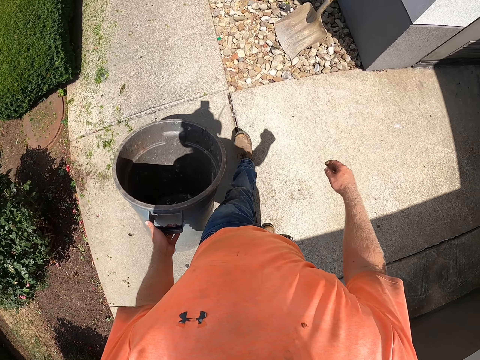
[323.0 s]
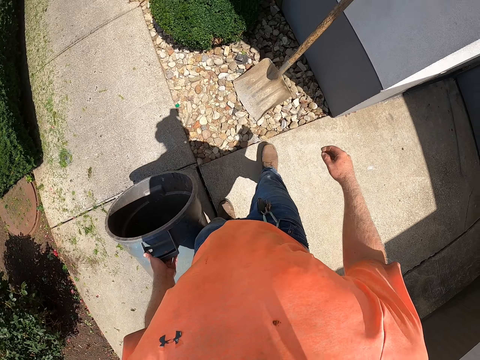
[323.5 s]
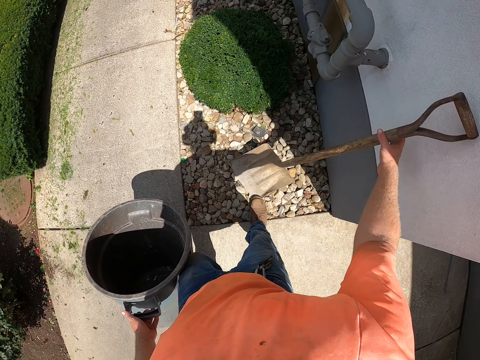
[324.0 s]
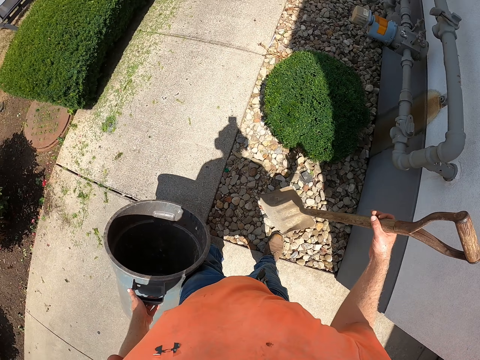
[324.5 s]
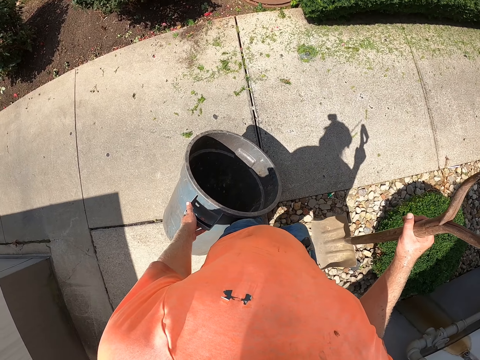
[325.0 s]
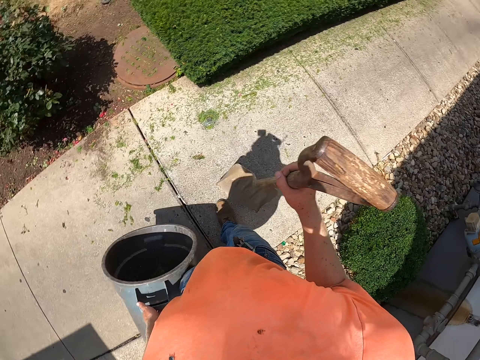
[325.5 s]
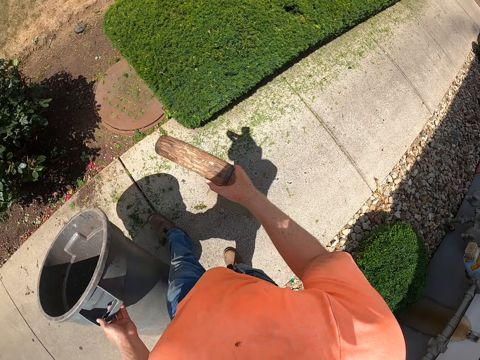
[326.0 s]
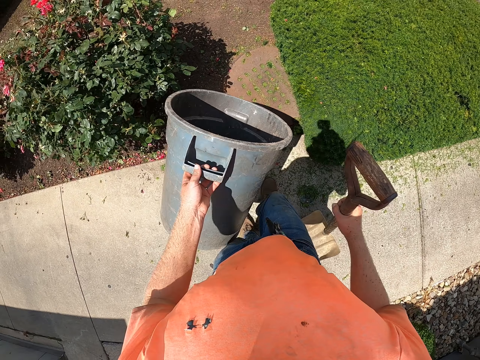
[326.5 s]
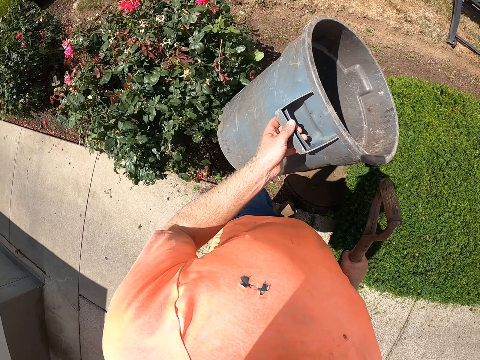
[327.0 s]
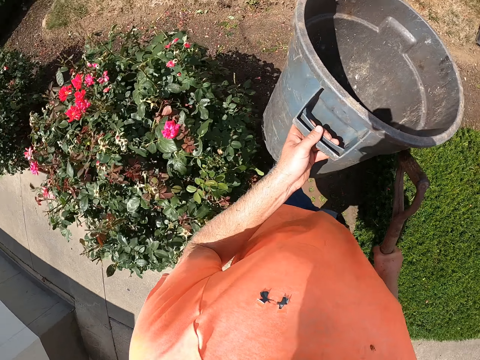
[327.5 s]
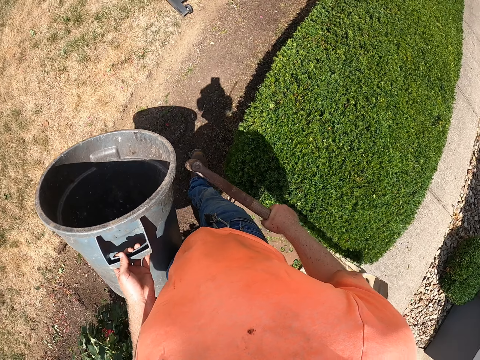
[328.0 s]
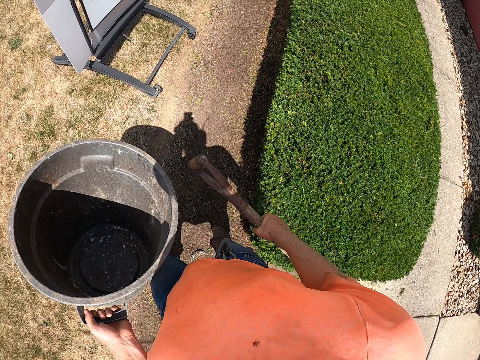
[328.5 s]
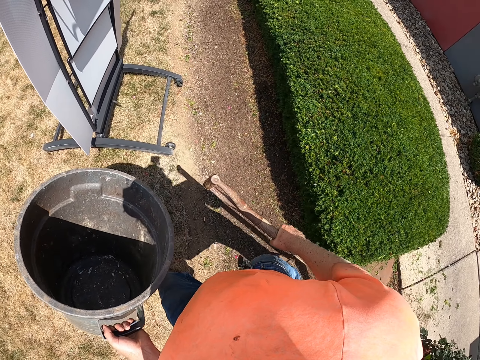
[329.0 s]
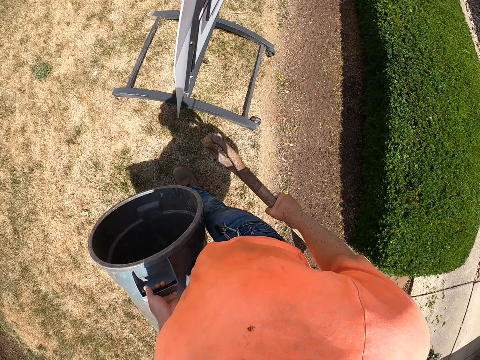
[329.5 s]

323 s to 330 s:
The camera wearer picks up a shovel from the floor with his right hand.

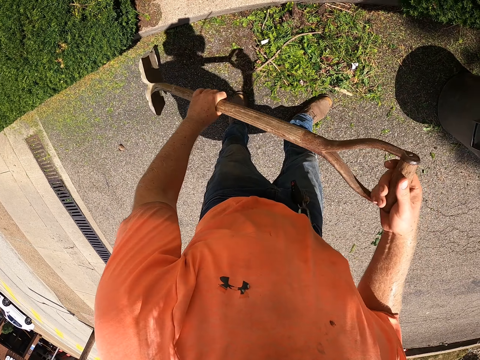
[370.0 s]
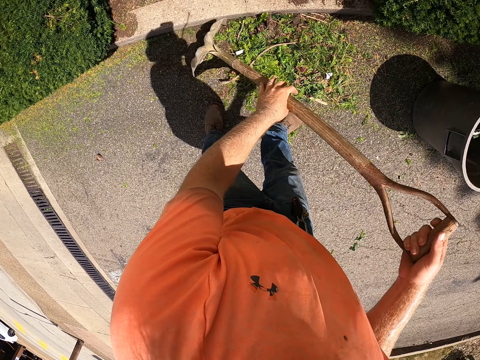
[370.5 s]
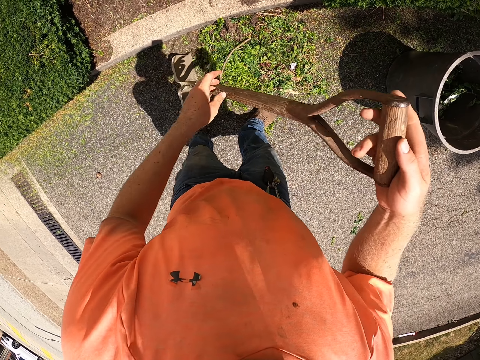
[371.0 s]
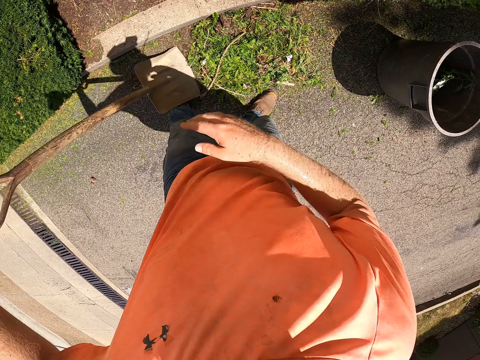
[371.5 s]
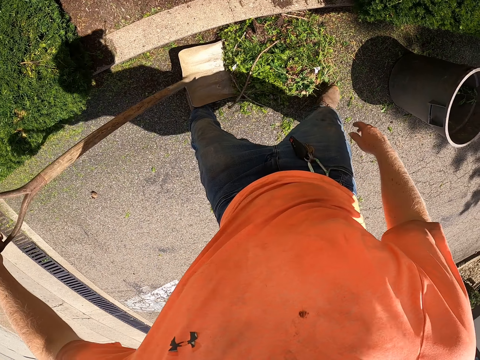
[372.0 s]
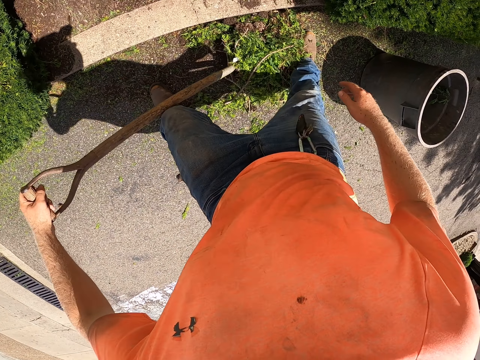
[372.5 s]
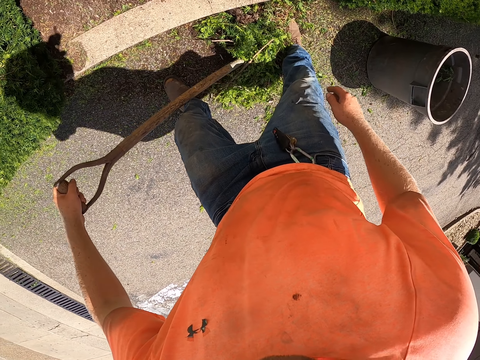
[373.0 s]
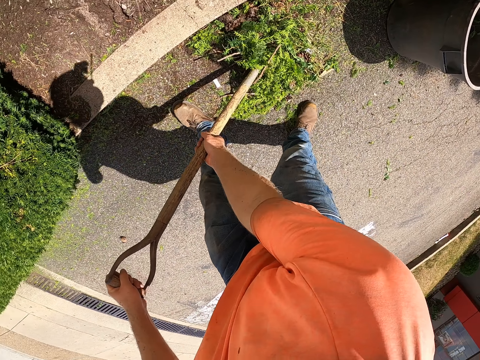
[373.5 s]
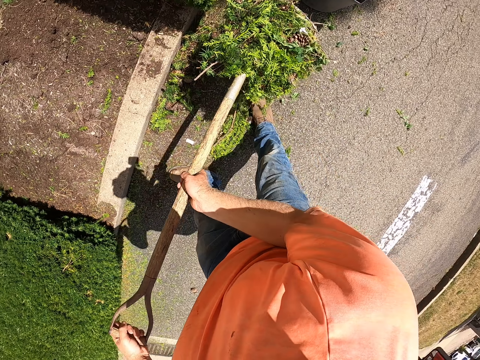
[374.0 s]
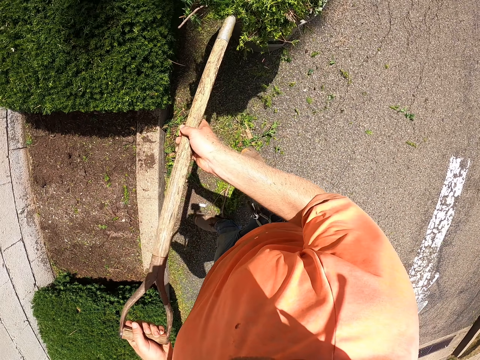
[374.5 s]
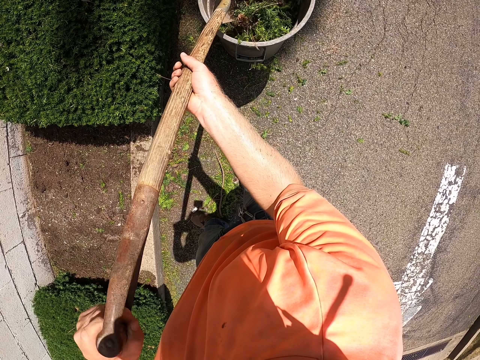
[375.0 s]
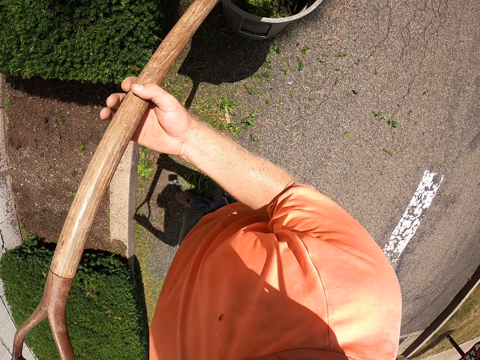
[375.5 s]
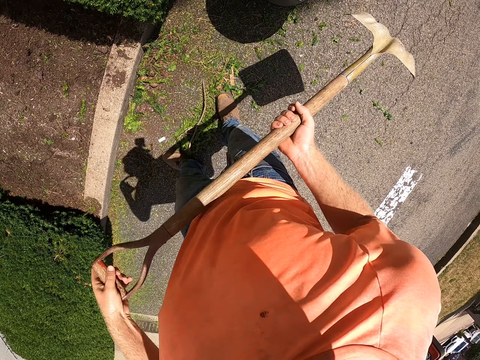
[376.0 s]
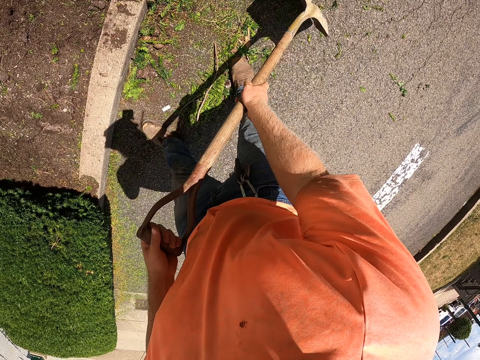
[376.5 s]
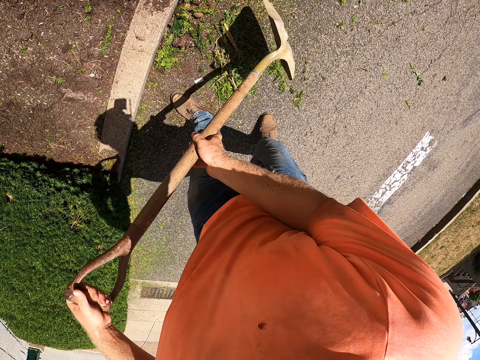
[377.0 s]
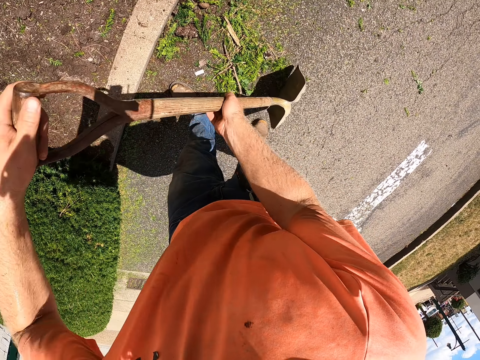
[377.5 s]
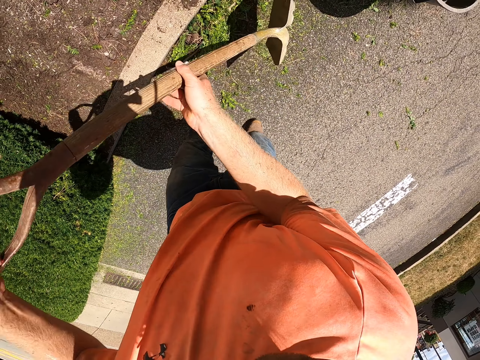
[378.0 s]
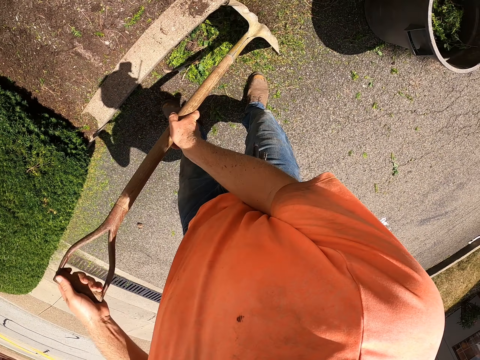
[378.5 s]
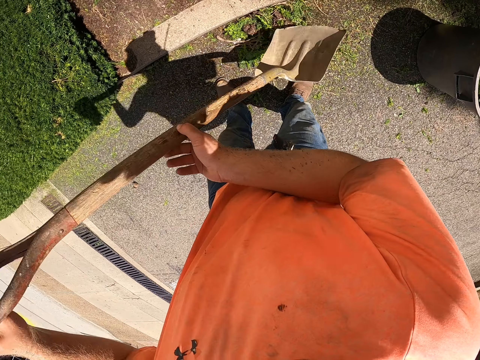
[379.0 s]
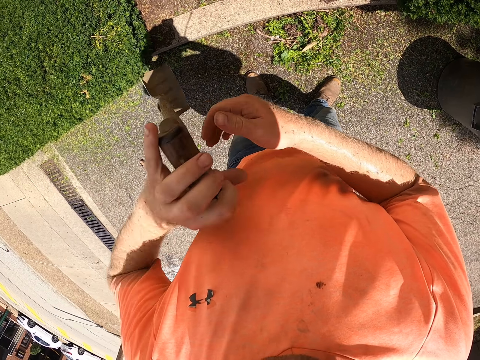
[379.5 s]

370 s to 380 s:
The camera wearer scoops the leaves with the shovel. He packs the debris into the shovel with his right leg. He pours the debris from the shovel into the trash bin with both hands. He gathers the leaves together. He scrapes the debris with the shovel from the floor with both hands.

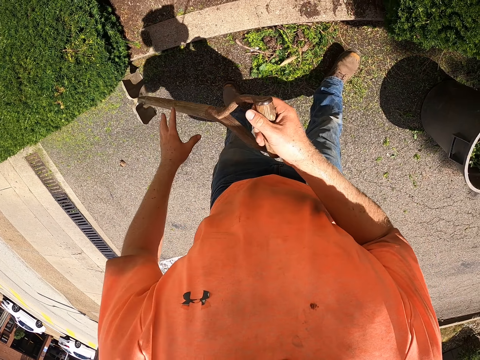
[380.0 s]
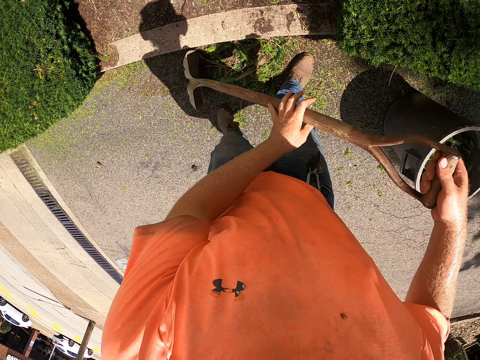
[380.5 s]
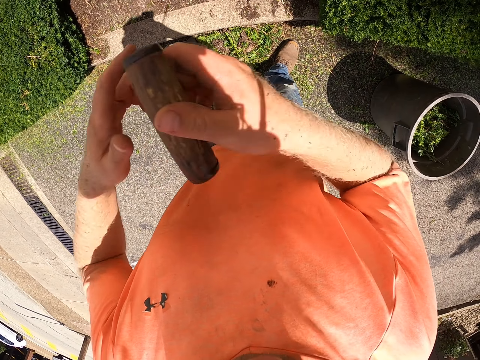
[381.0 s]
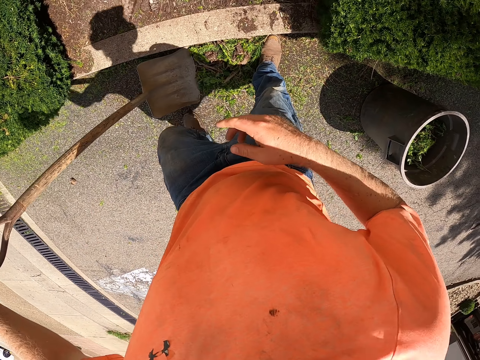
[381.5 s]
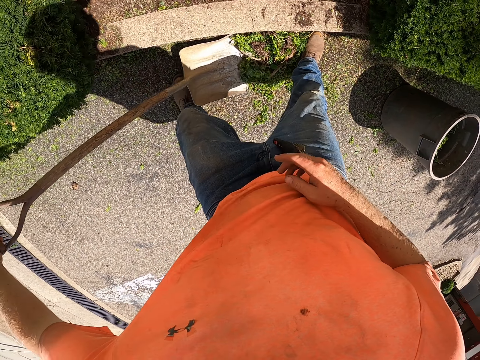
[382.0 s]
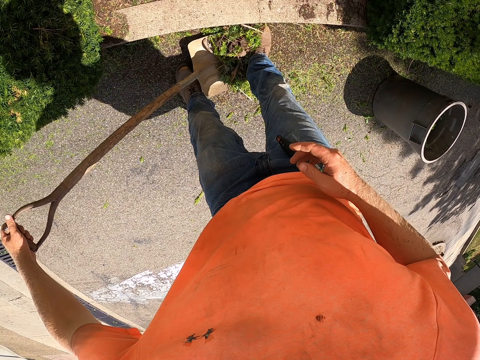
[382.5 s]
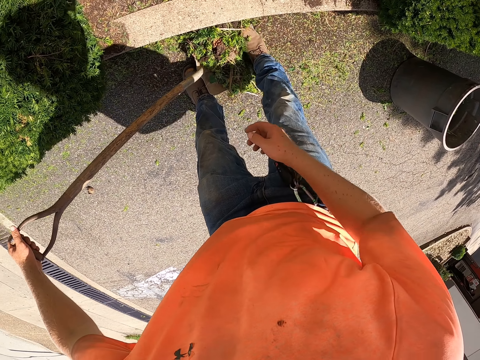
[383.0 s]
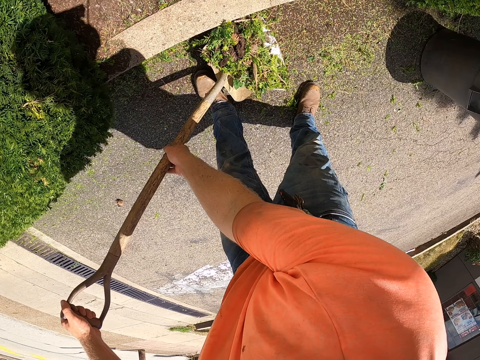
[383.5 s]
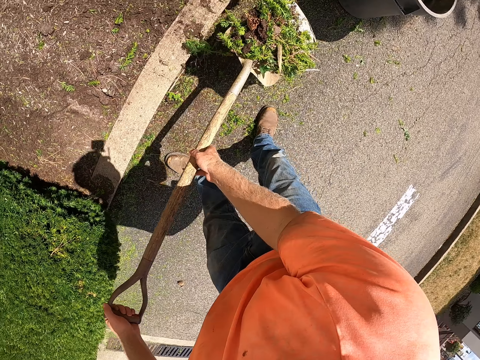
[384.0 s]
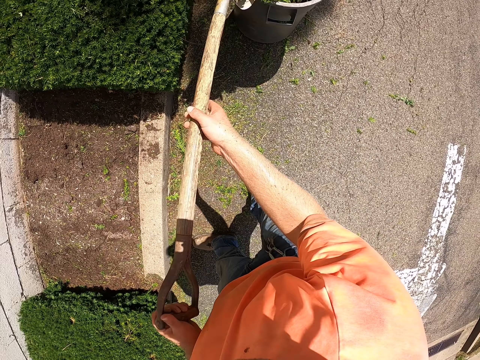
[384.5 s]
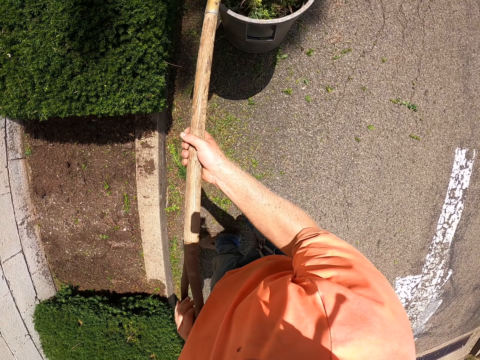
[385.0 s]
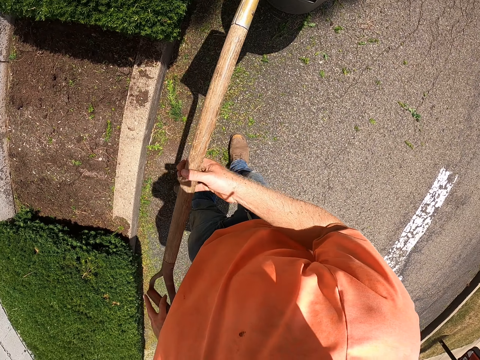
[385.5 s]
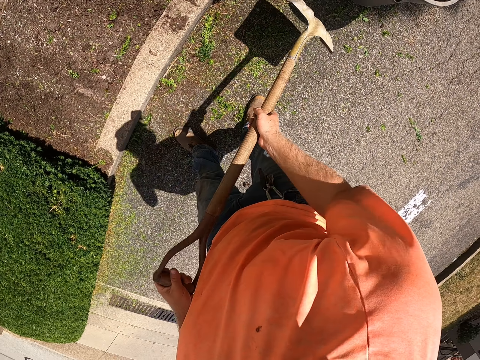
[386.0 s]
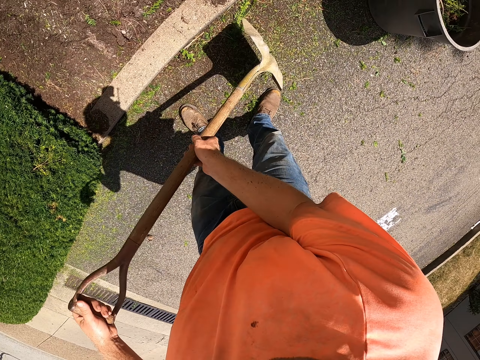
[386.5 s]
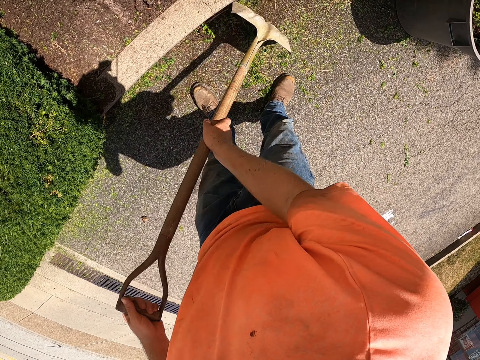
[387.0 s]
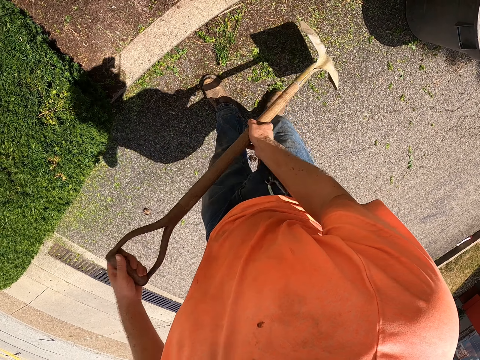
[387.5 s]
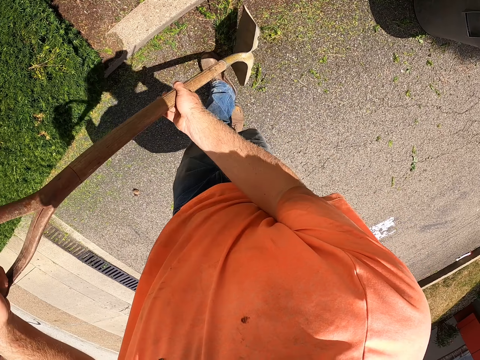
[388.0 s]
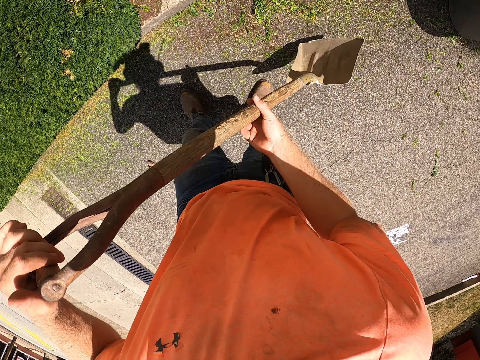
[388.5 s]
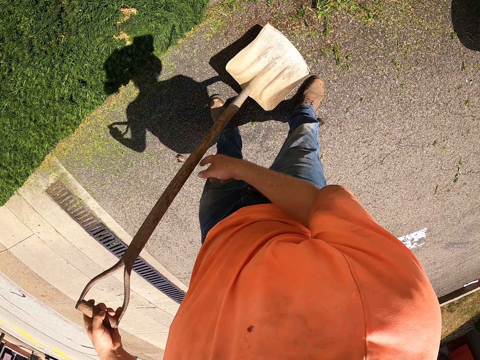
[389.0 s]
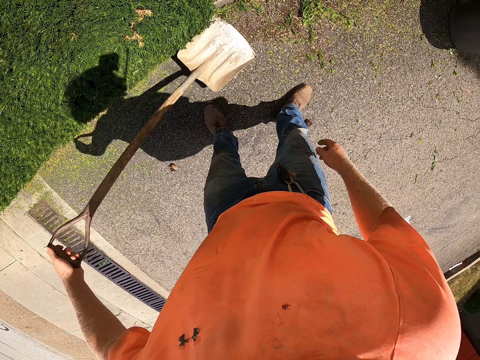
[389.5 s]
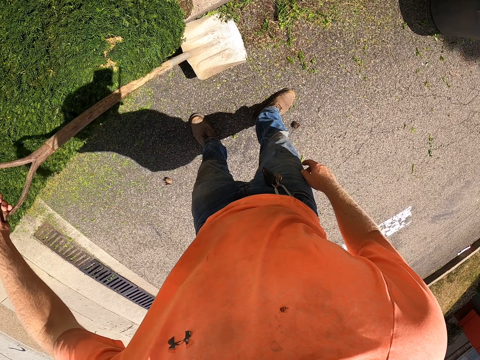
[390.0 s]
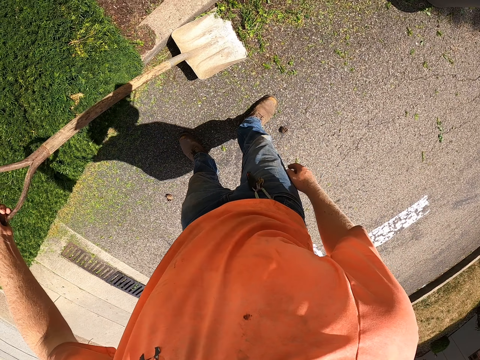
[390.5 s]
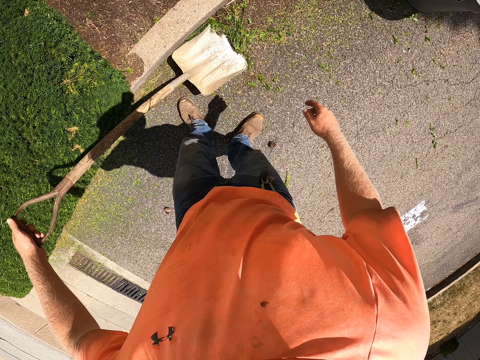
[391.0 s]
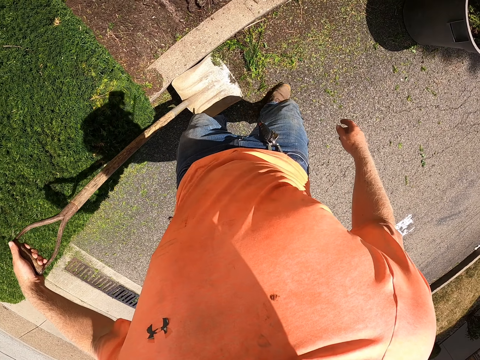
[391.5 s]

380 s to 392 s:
The camera wearer packs the debris into the shovel with his right leg. He pours the debris from the shovel into the trash bin with both hands. He gathers together the dirt. He scrapes the debris with the shovel from the floor with both hands.
